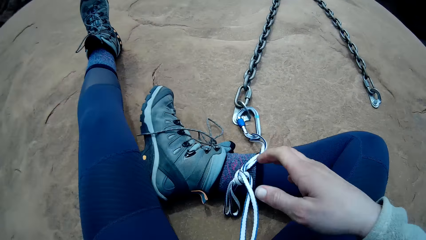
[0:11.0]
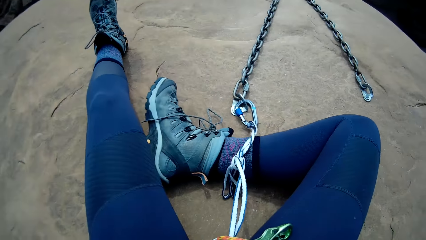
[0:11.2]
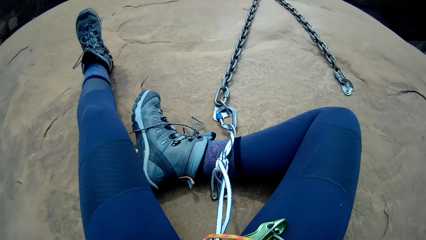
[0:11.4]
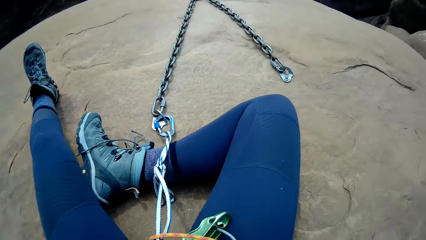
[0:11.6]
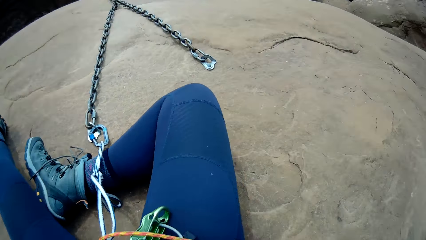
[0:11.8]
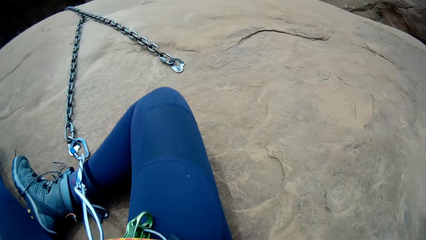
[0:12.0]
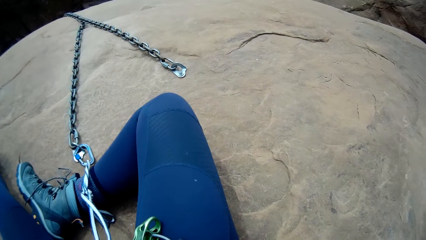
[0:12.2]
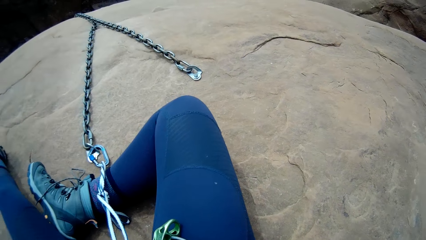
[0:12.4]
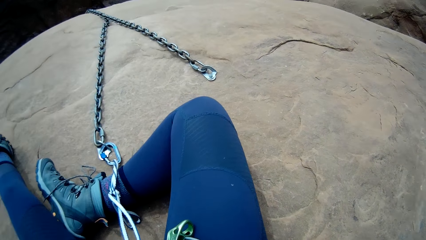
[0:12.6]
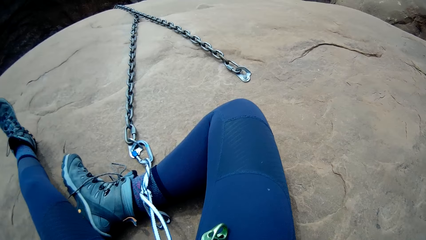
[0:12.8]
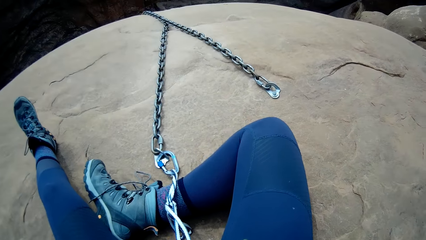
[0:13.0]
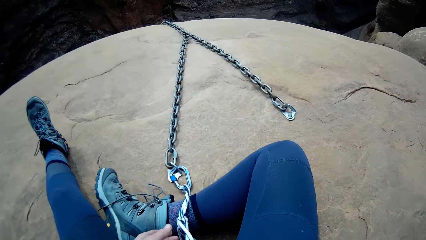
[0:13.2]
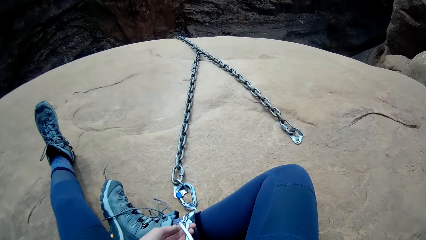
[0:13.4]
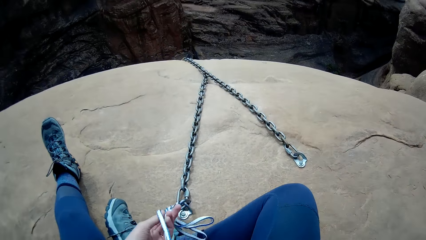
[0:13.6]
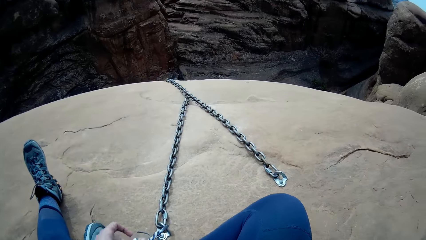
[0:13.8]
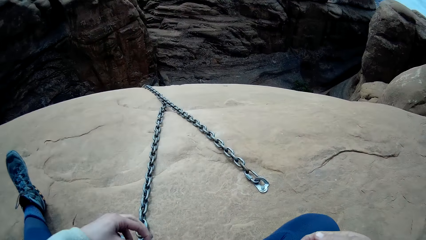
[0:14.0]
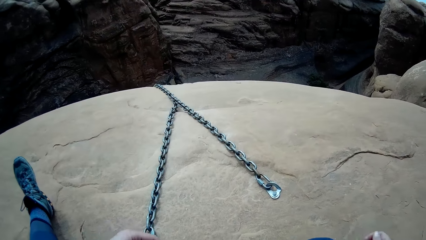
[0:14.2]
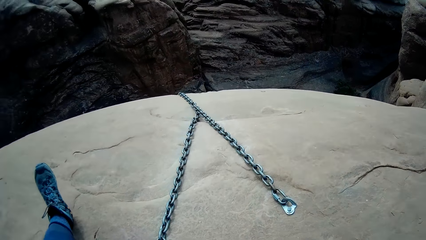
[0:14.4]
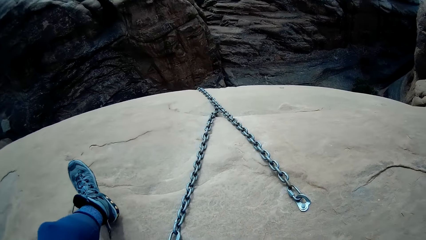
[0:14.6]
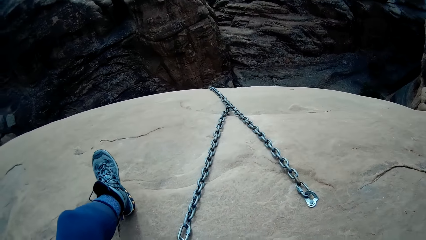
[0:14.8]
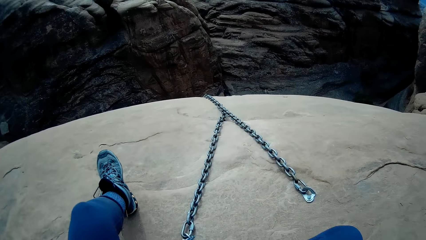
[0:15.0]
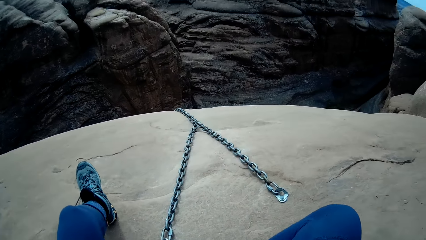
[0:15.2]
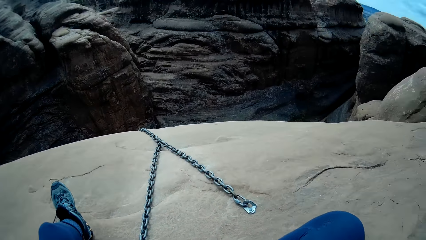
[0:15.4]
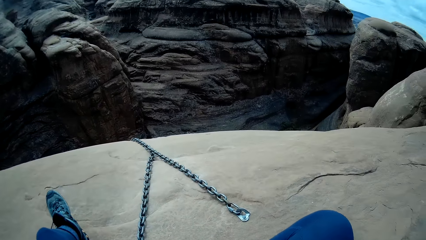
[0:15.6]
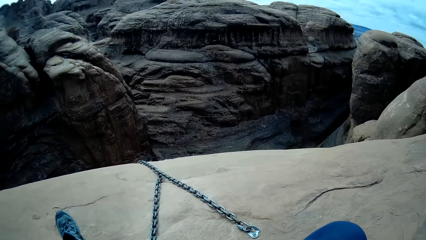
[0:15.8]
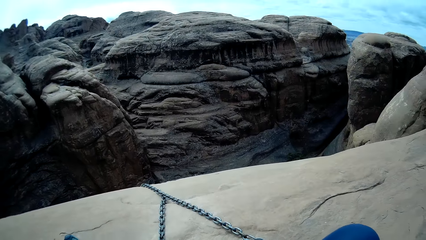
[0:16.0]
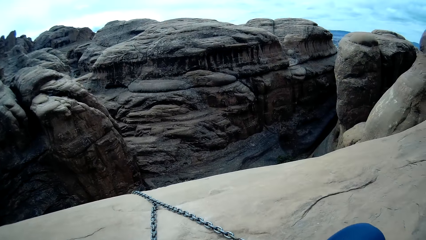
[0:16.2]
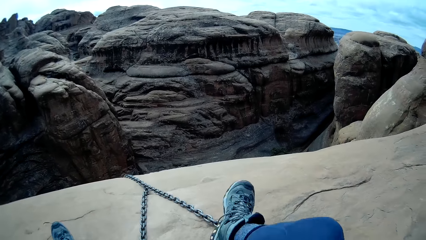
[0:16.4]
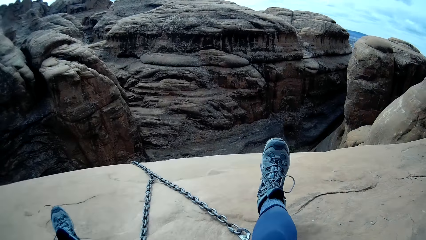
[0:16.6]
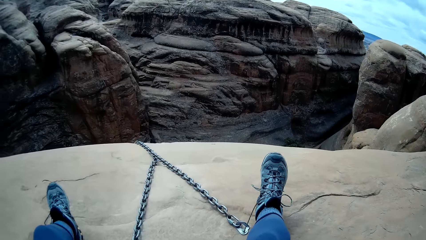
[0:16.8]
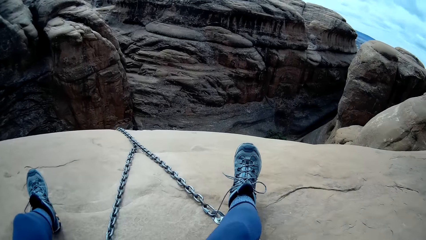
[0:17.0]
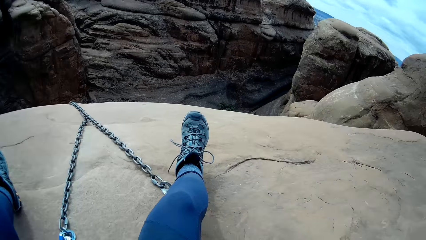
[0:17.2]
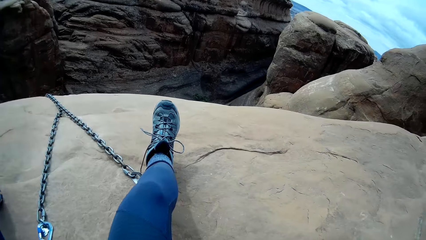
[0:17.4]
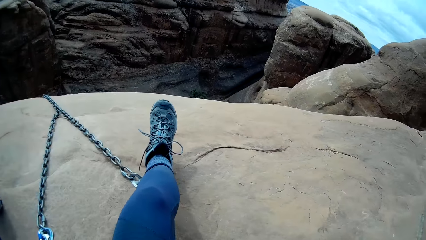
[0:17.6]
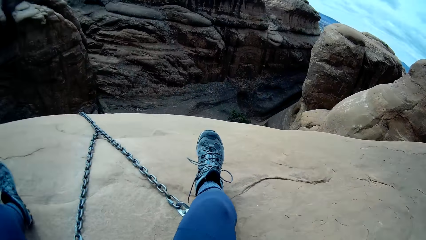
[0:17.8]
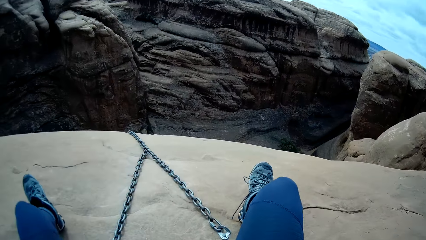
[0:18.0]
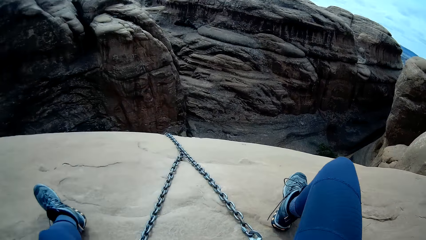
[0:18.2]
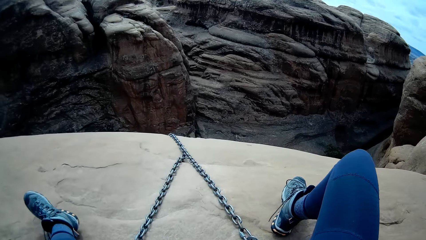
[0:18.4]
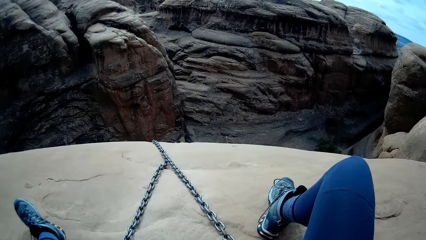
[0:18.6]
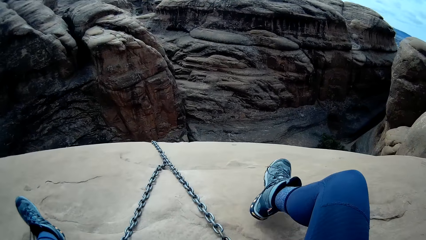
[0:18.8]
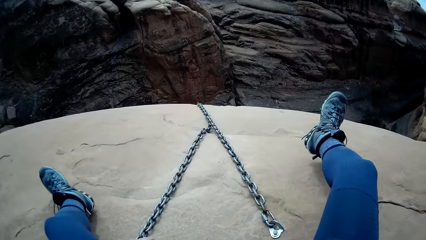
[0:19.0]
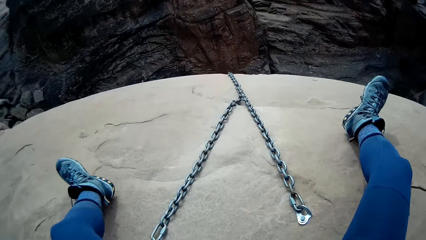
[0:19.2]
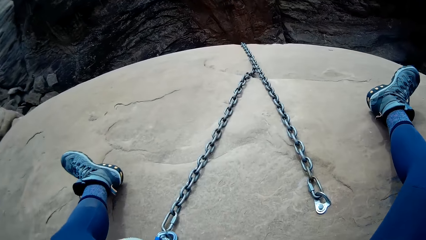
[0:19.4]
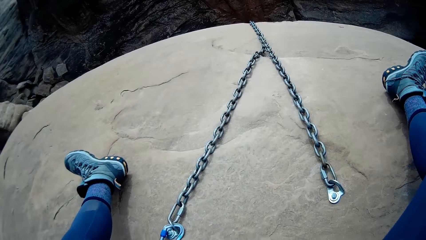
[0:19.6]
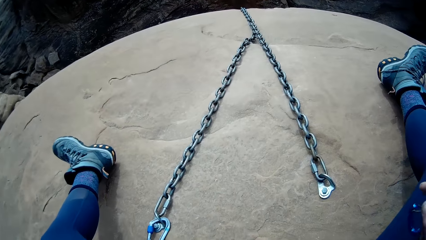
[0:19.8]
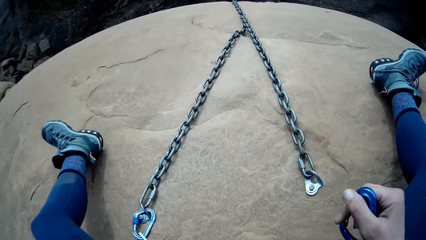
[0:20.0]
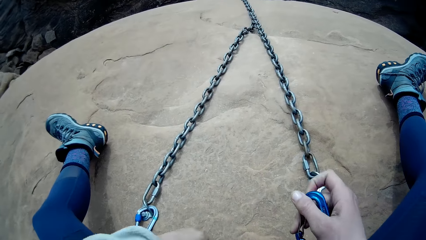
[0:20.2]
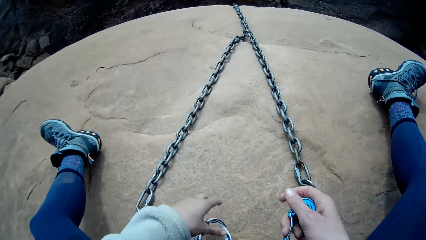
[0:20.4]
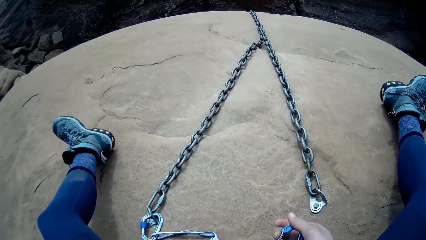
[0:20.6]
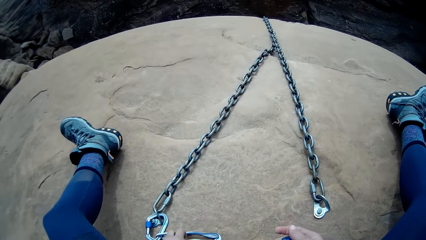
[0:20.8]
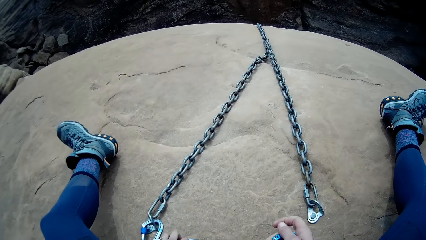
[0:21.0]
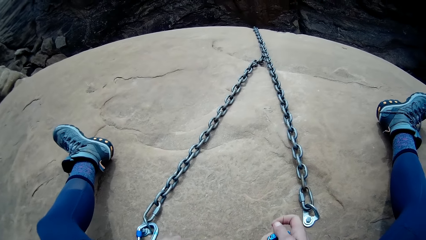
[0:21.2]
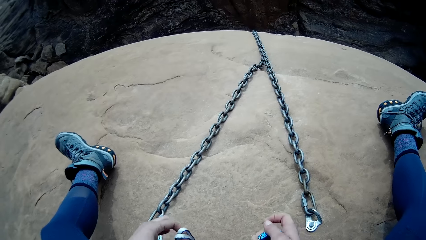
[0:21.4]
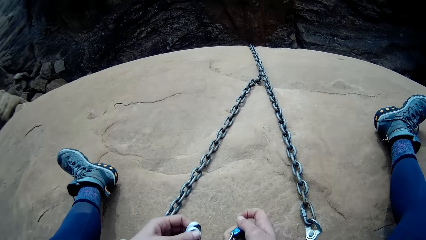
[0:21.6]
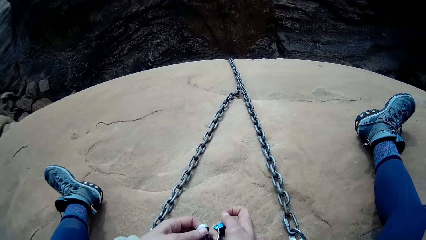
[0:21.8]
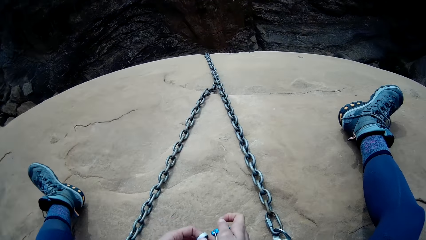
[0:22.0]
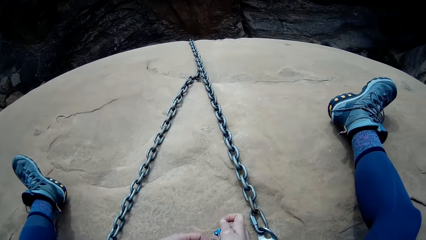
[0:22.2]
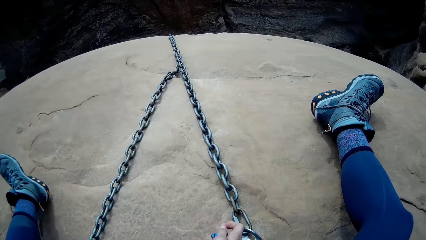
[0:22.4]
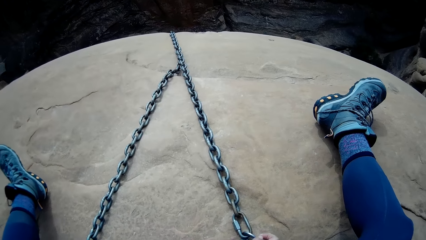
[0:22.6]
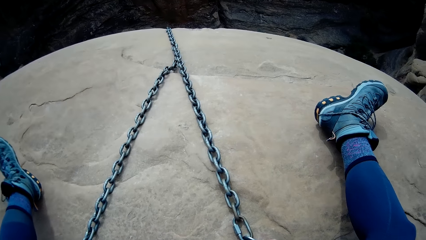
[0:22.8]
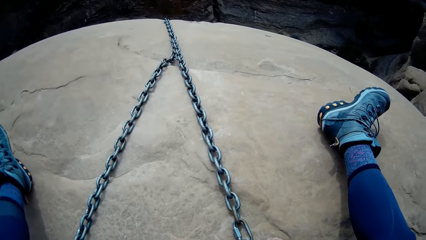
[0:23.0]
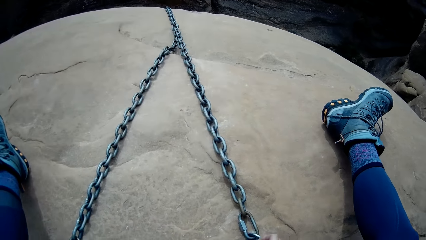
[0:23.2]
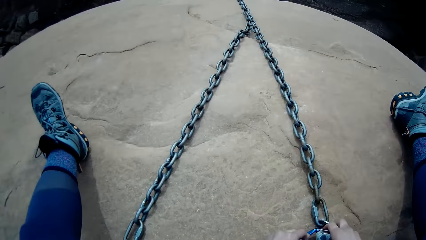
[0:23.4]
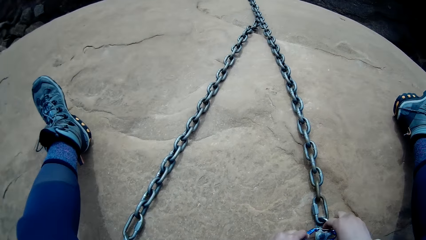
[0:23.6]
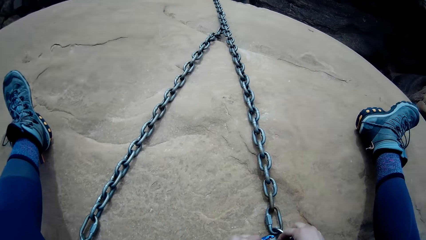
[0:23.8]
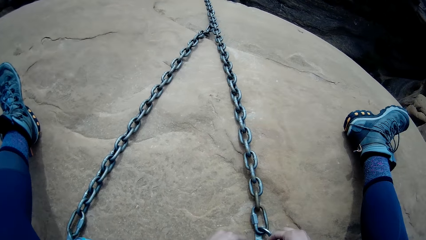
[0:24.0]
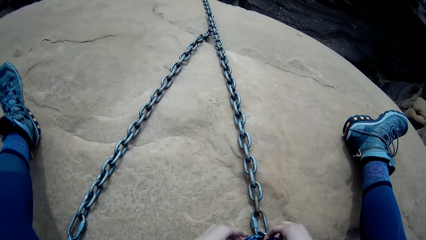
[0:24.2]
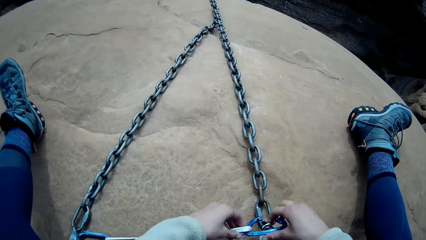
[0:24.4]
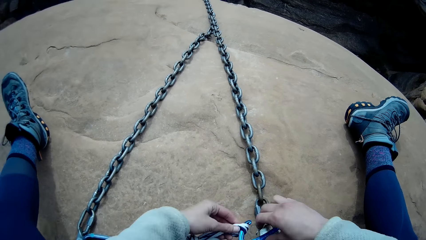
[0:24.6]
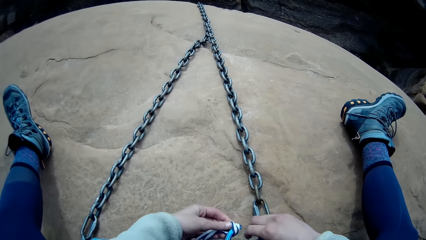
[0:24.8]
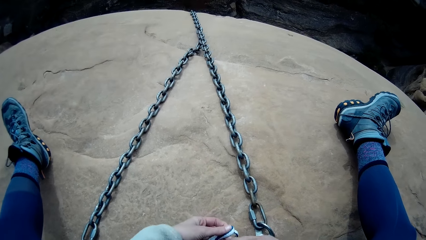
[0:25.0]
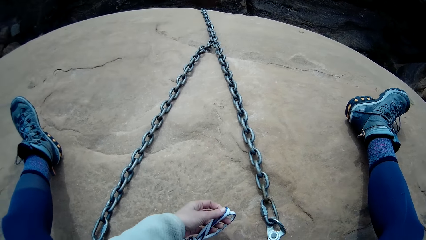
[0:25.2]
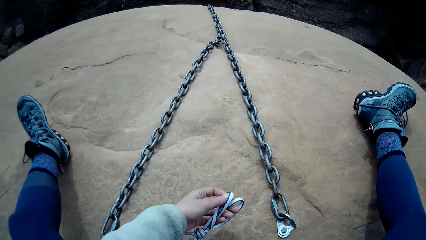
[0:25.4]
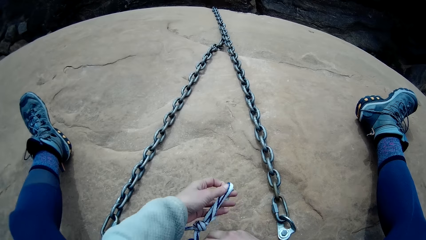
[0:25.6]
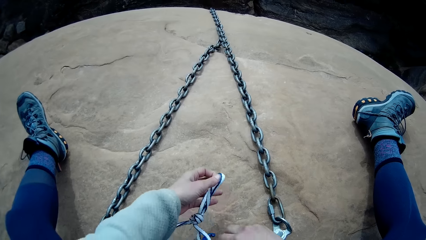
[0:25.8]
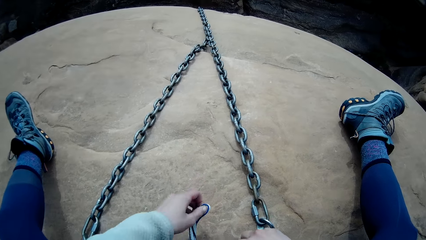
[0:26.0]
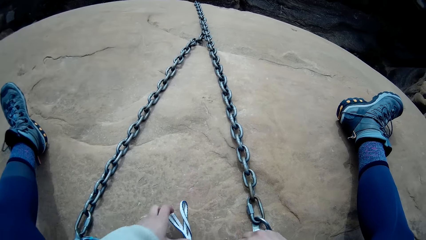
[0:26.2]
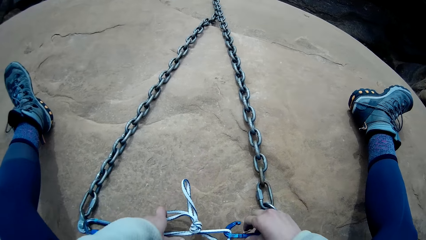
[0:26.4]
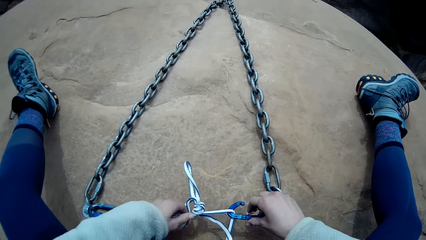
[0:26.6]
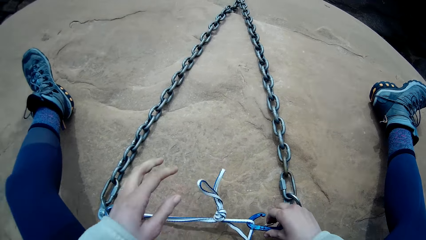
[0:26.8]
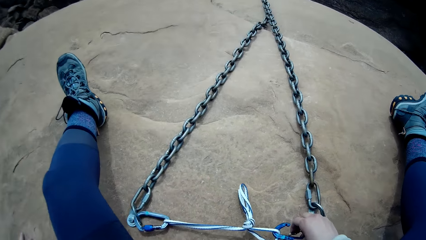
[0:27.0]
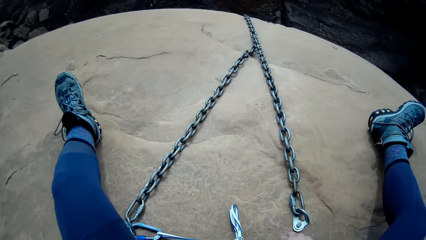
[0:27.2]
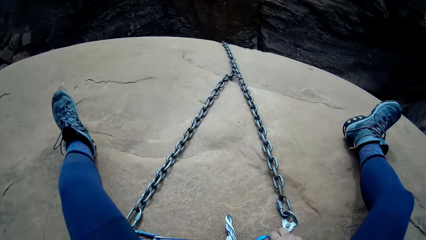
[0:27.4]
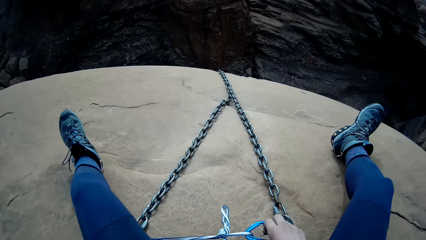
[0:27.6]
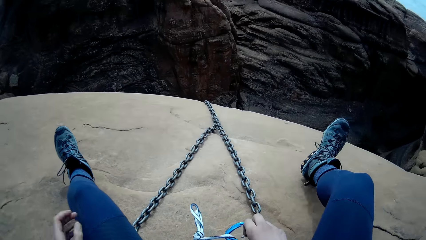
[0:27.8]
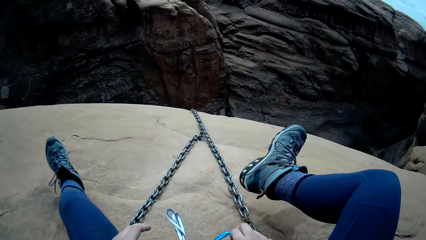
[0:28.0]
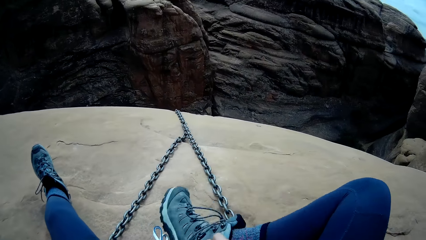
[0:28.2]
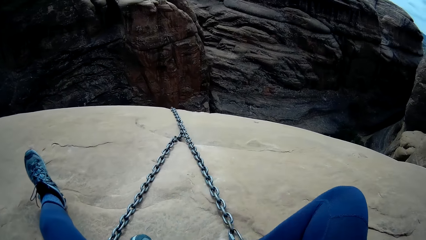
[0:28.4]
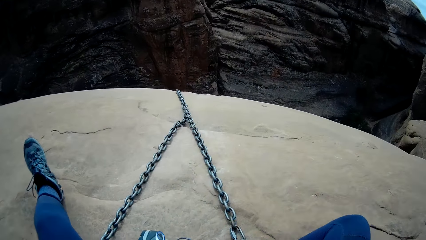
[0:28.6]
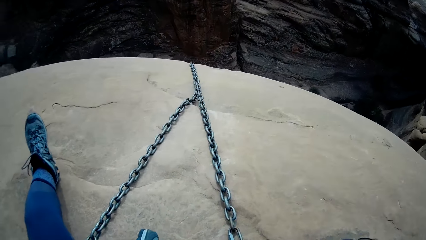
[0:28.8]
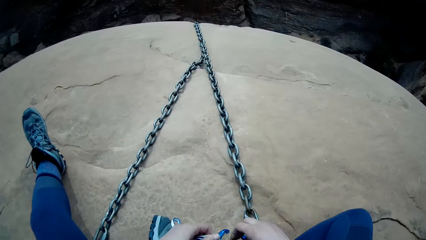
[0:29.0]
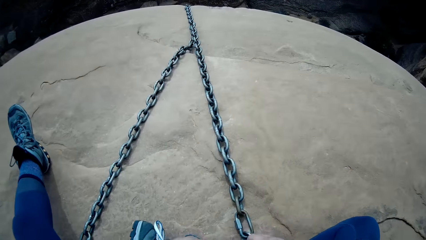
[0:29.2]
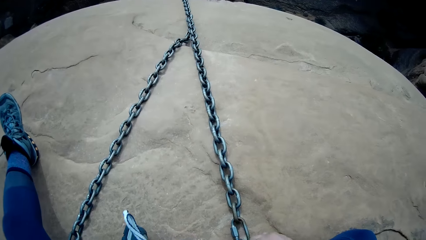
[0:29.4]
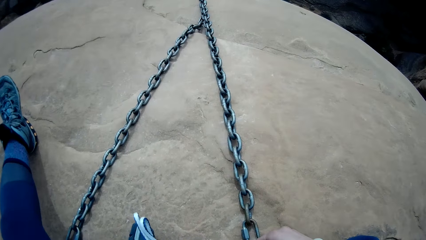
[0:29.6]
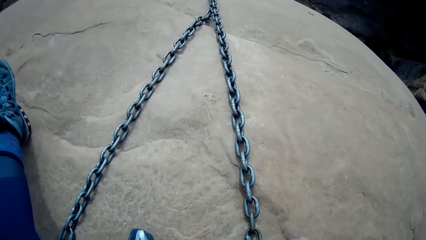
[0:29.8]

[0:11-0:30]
The camera wearer touches the chest. They hold the thread. They look around the mountains. They hold a snap hook attached to the thread. They attach a rappel device to a rope. They adjust themselves on the rock.
